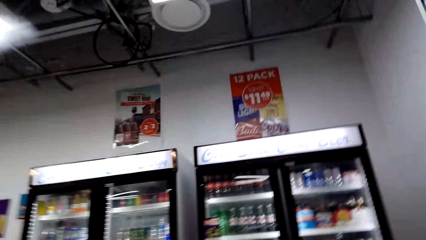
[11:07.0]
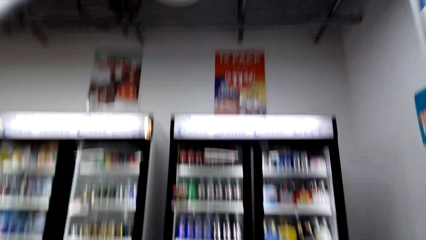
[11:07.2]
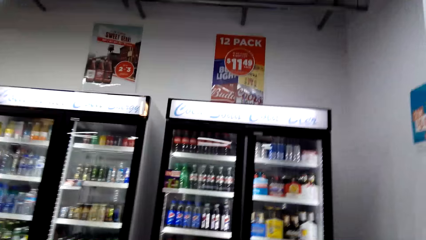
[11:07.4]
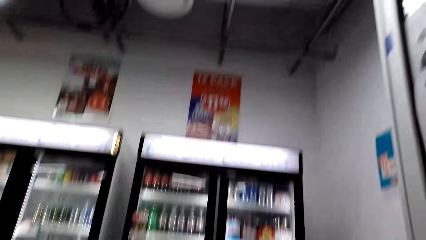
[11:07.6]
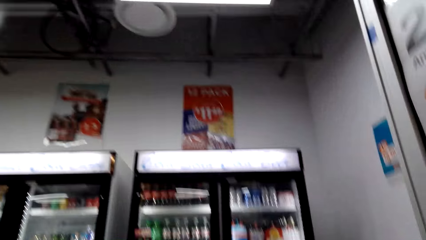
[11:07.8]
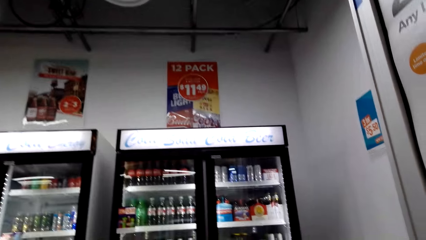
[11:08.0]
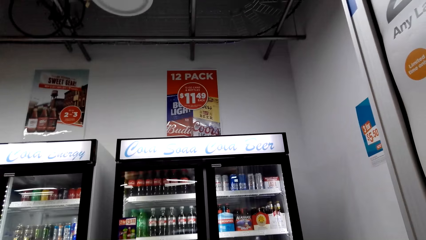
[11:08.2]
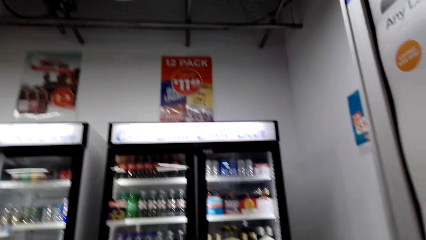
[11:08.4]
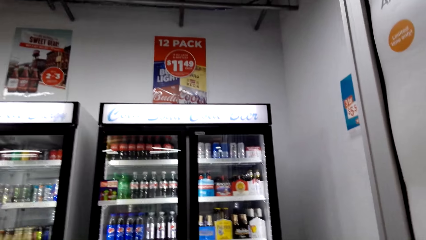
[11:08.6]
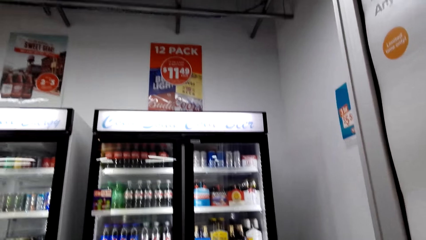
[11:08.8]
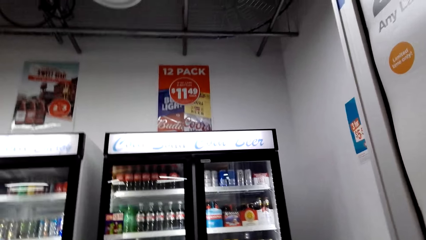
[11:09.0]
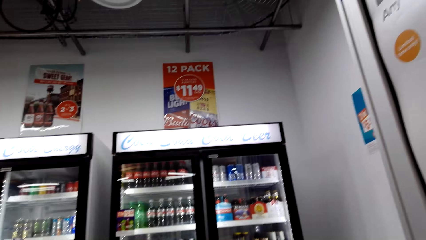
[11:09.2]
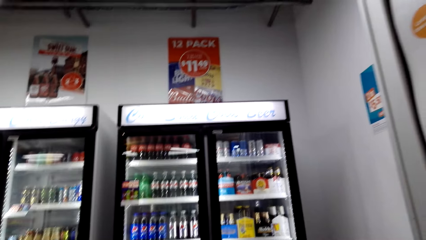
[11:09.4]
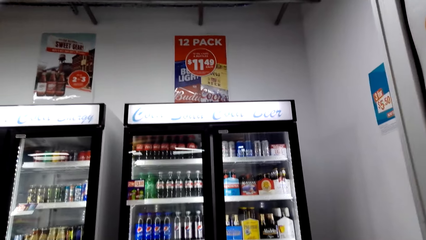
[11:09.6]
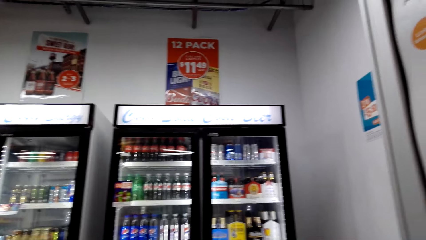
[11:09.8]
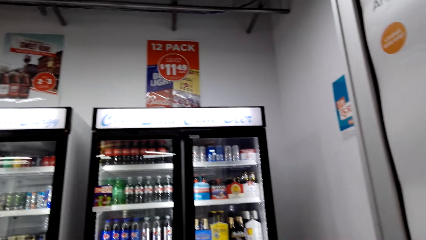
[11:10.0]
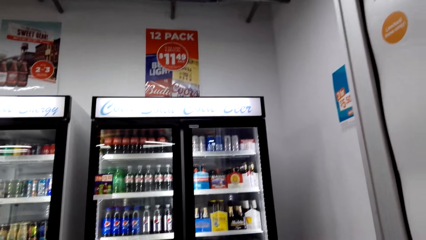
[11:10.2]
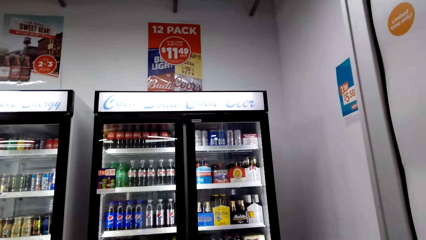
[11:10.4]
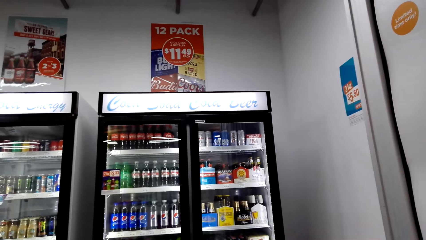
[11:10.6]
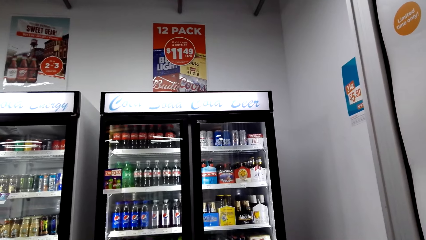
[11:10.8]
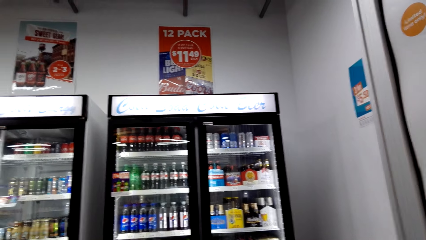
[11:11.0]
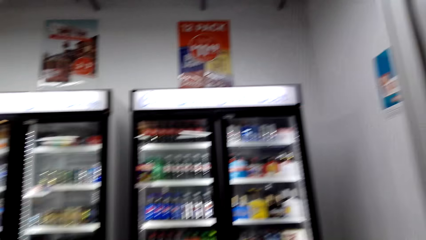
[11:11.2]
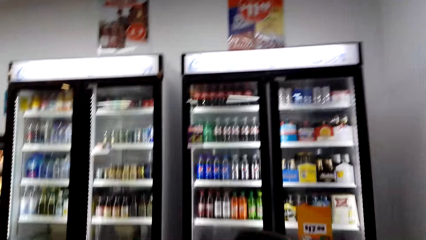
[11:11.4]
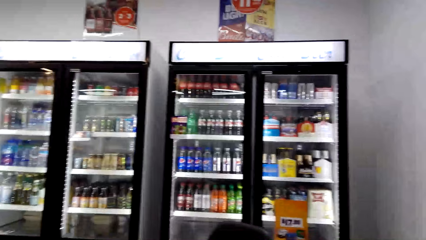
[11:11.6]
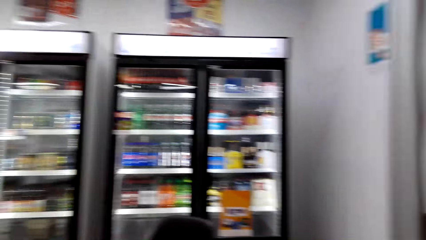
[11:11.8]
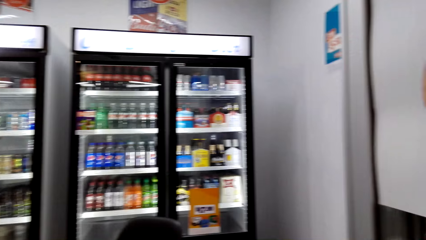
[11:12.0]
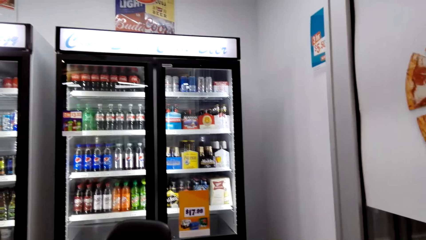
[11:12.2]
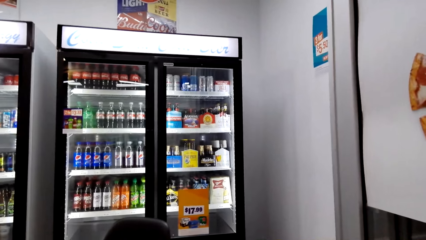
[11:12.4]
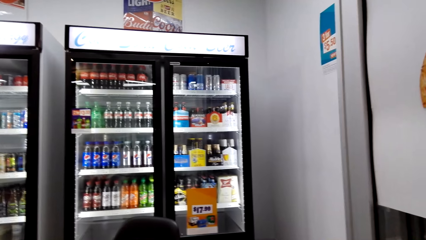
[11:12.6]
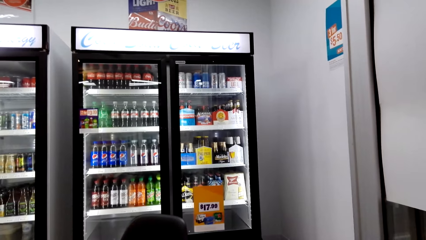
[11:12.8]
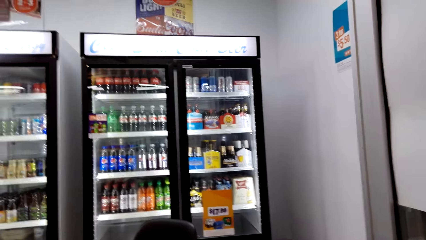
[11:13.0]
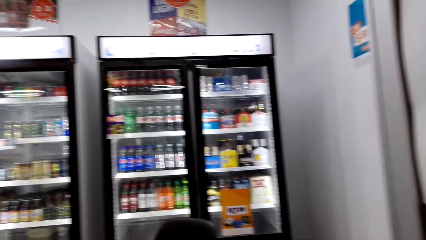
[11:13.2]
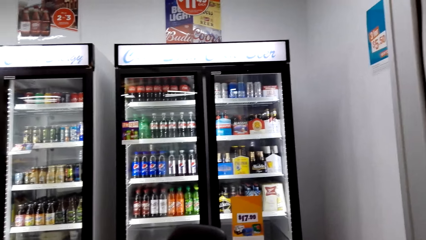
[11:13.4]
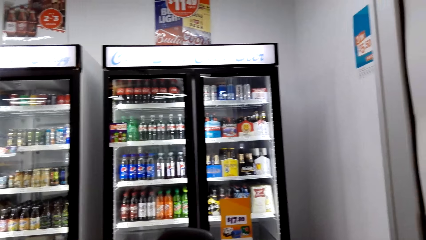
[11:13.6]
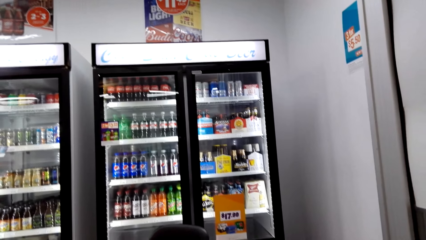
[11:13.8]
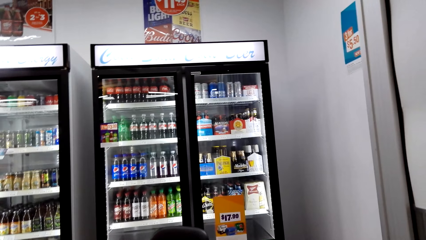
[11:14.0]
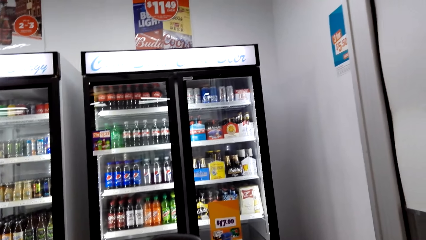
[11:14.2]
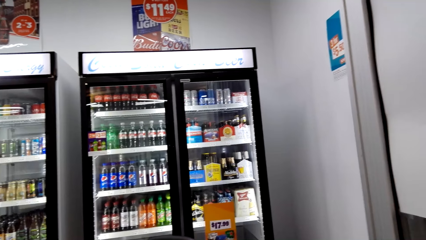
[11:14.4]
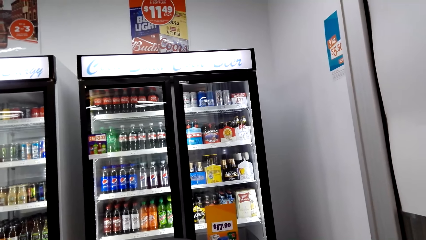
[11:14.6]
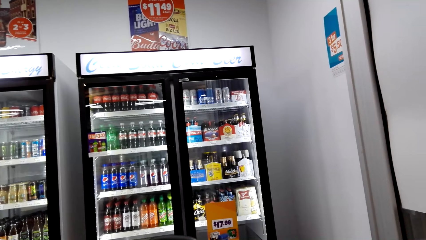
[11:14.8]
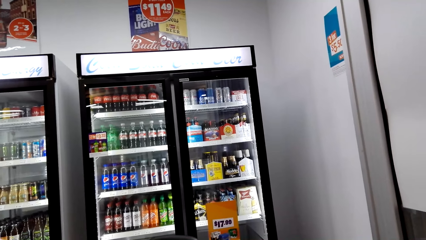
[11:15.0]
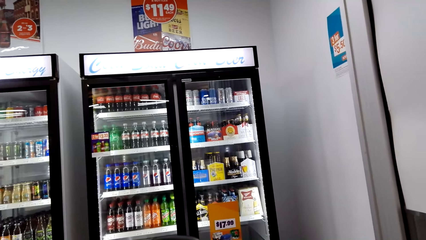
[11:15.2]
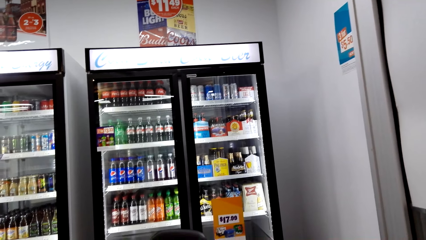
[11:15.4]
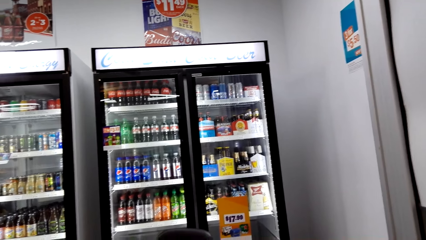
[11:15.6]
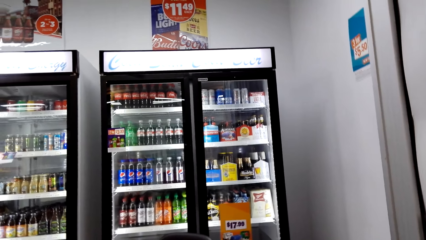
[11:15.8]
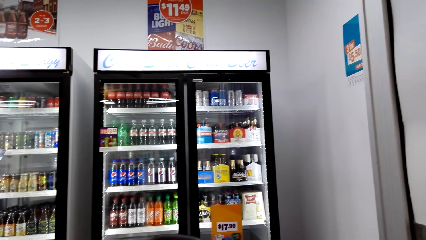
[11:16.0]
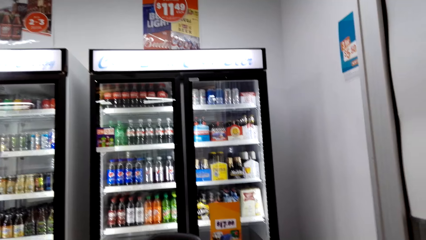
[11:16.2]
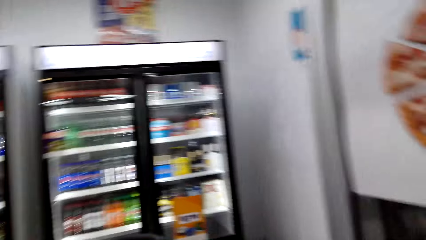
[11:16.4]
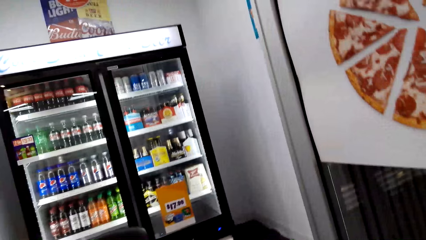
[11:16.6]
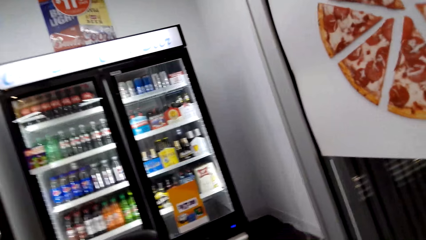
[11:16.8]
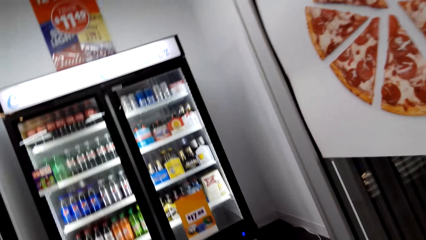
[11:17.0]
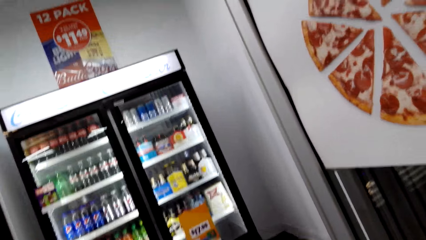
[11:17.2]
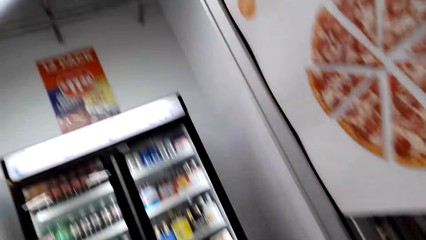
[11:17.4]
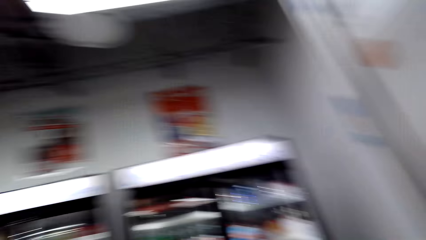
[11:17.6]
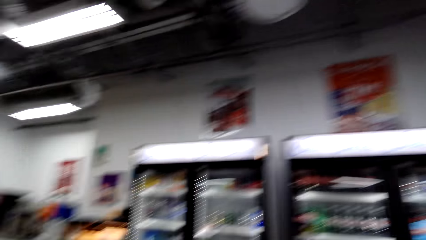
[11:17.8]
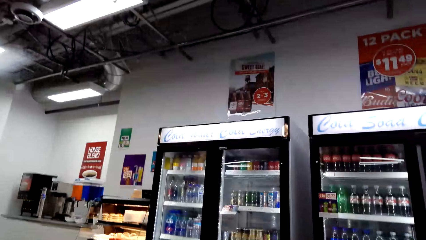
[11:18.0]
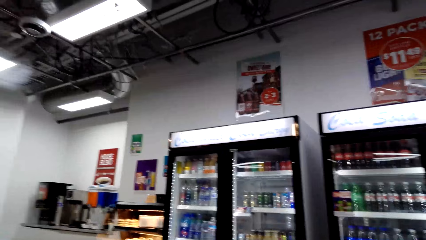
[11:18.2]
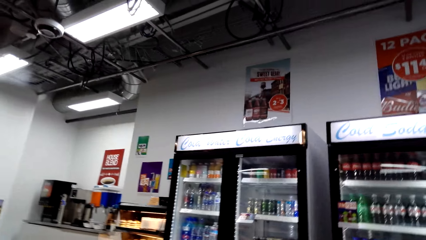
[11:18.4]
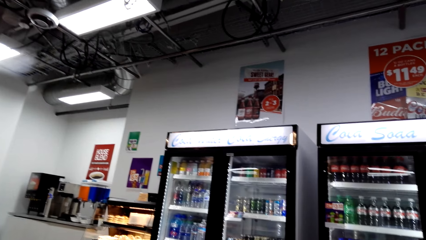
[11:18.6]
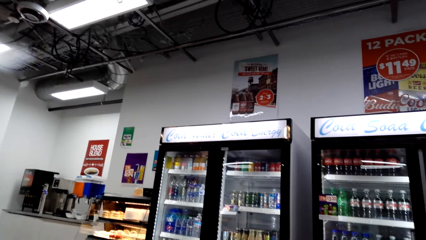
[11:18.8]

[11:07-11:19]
The camera wearer looks at the drinks.

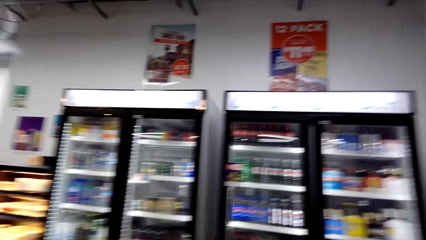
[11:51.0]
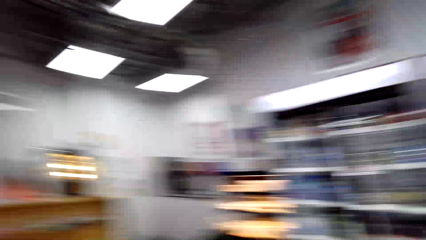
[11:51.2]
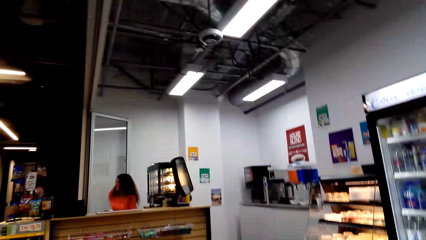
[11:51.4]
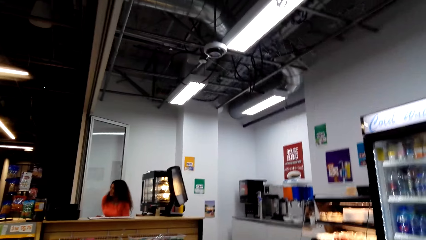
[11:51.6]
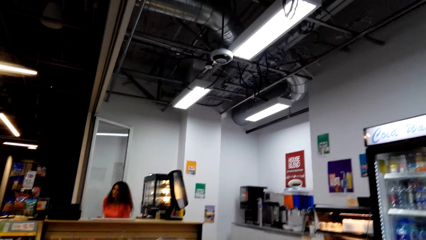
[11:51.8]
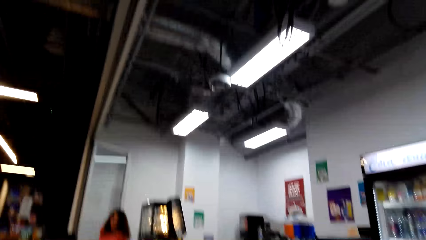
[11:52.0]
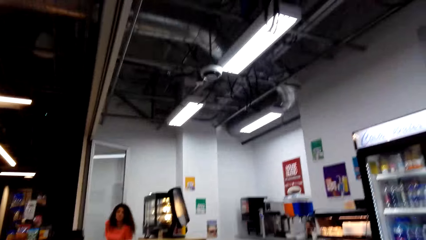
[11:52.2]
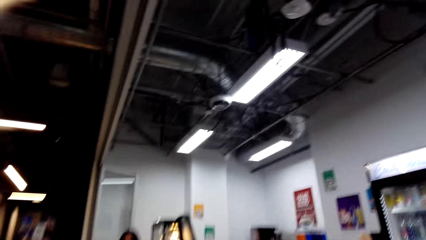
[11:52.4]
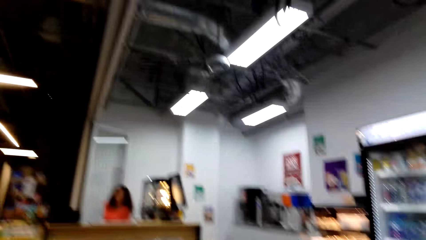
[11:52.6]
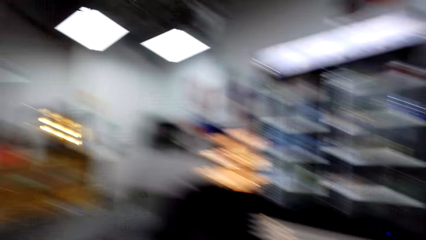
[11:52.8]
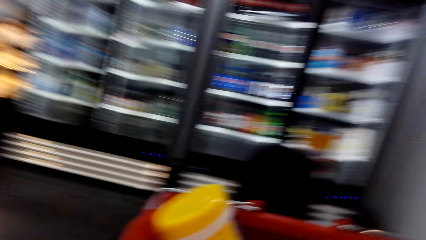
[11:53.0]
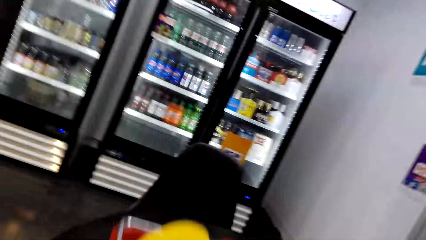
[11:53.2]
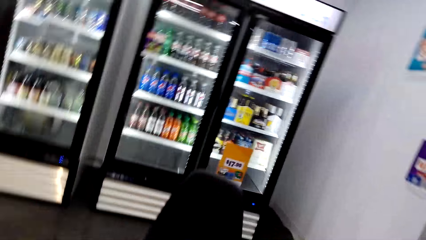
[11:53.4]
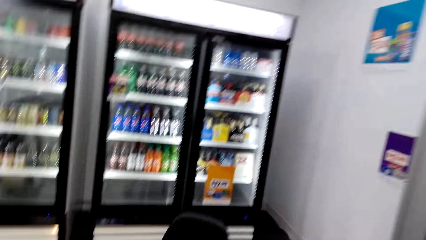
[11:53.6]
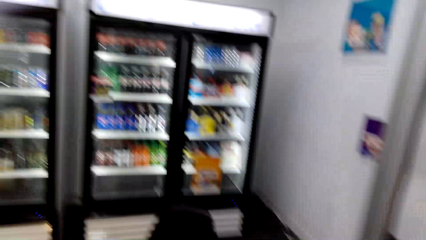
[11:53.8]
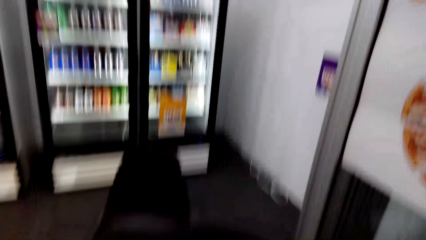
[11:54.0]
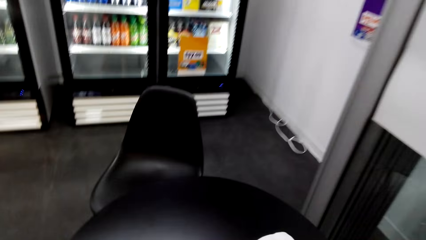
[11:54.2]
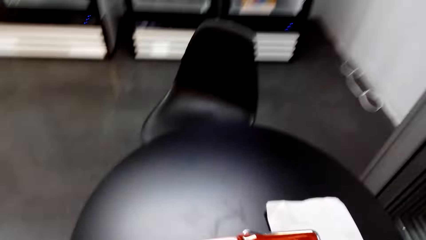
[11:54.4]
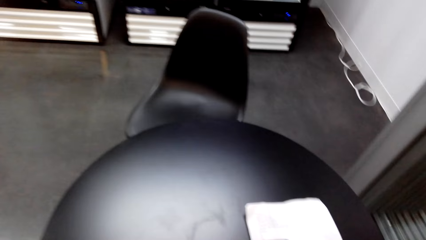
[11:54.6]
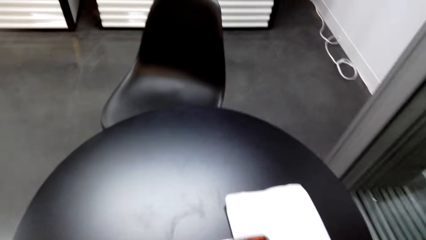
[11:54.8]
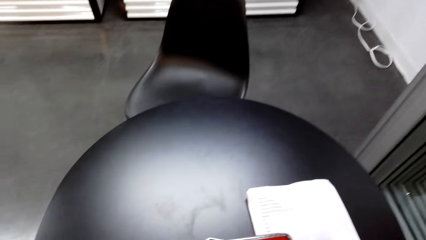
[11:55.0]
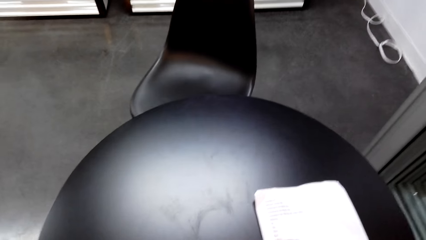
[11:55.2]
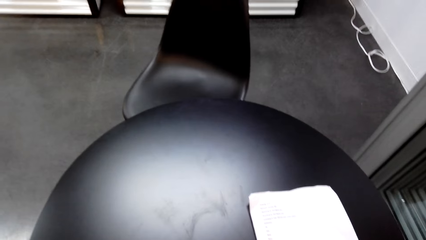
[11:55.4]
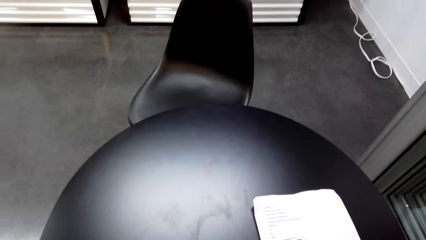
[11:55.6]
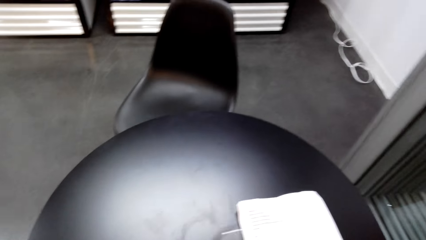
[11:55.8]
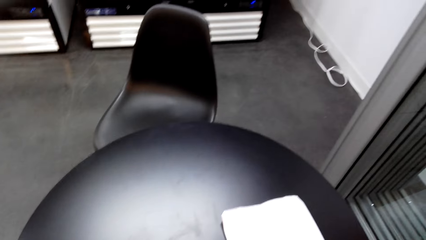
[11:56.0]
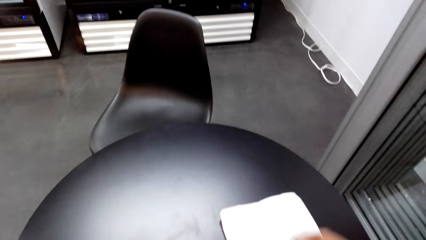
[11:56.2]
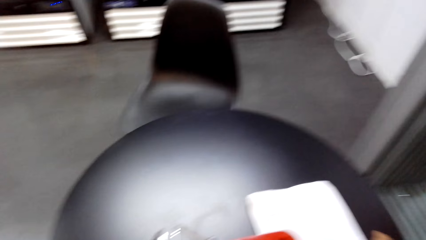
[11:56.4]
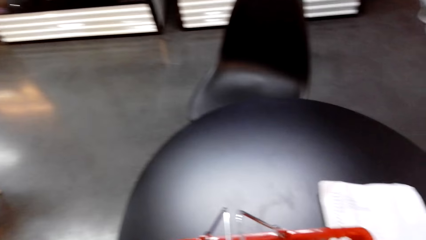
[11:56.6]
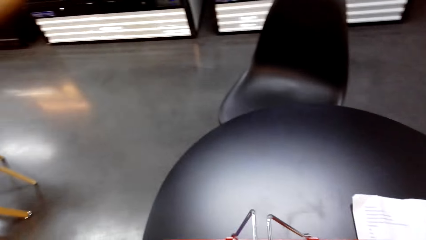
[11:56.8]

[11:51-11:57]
The camera wearer looks around in the building. They put the shopping basket down.
